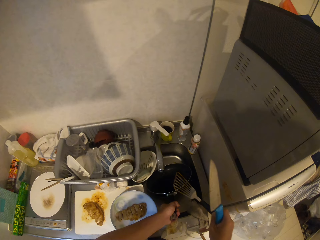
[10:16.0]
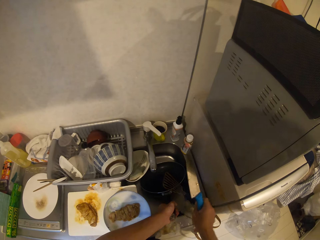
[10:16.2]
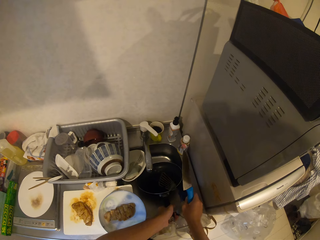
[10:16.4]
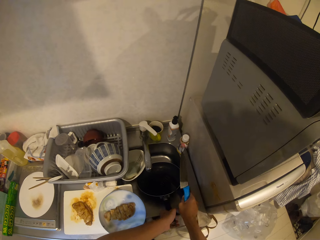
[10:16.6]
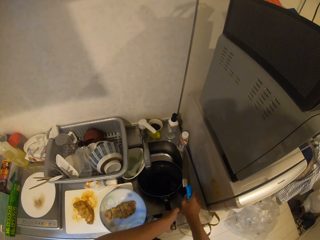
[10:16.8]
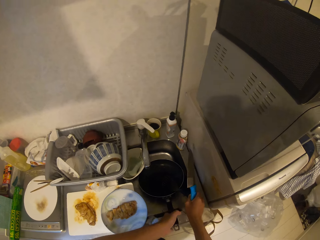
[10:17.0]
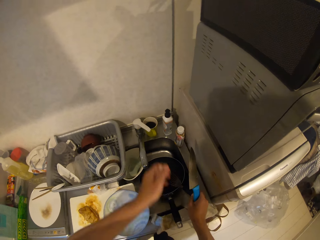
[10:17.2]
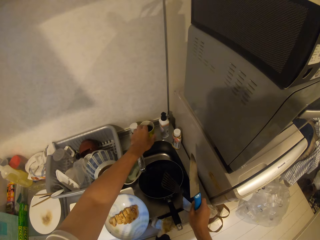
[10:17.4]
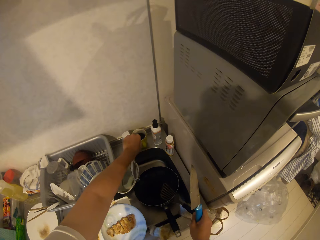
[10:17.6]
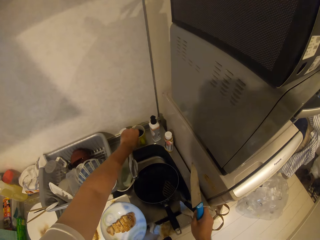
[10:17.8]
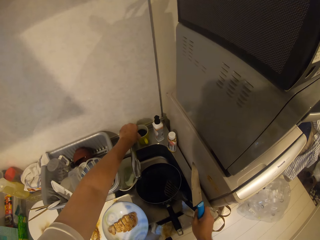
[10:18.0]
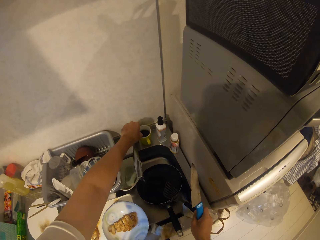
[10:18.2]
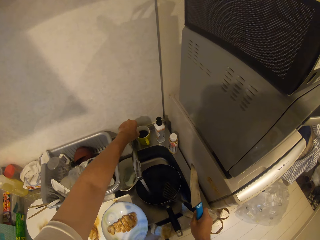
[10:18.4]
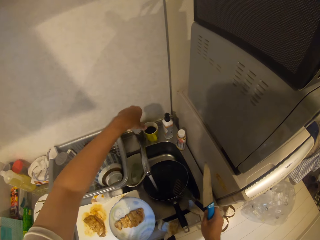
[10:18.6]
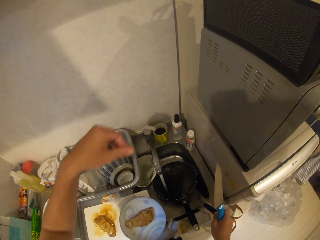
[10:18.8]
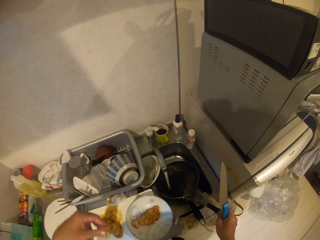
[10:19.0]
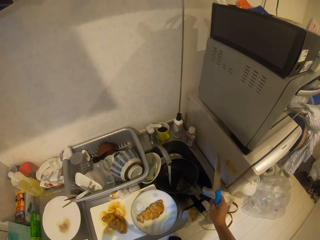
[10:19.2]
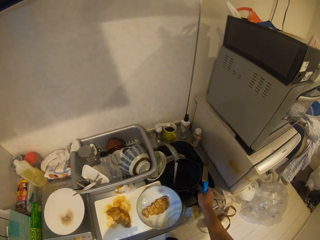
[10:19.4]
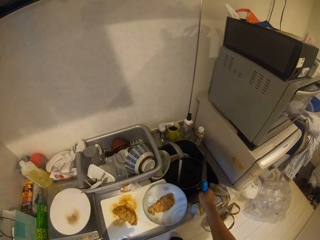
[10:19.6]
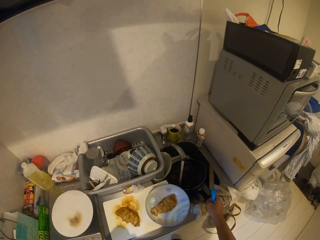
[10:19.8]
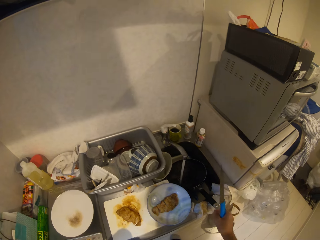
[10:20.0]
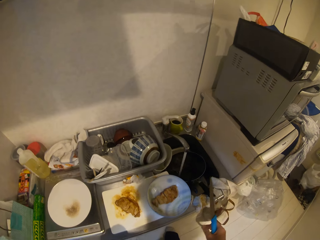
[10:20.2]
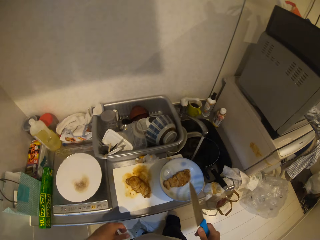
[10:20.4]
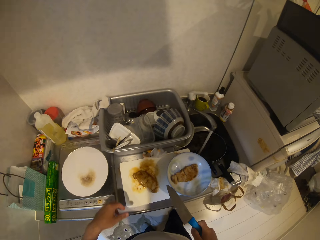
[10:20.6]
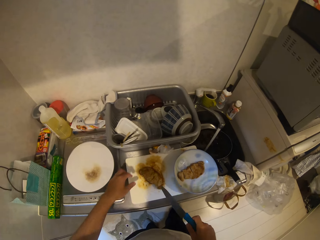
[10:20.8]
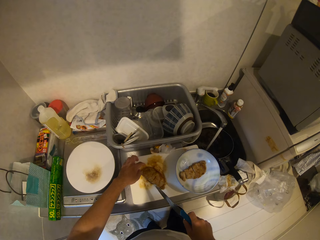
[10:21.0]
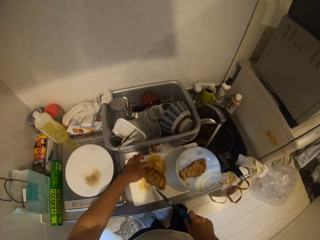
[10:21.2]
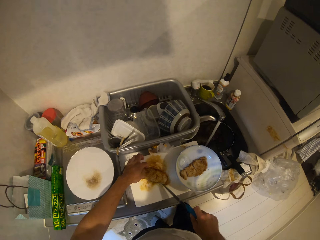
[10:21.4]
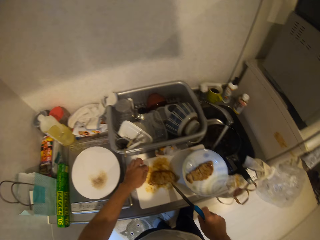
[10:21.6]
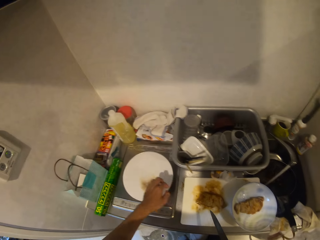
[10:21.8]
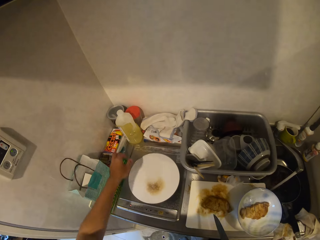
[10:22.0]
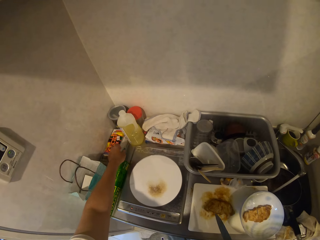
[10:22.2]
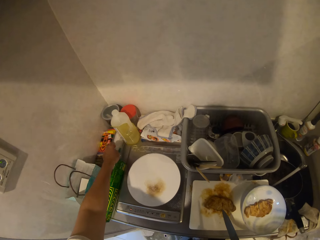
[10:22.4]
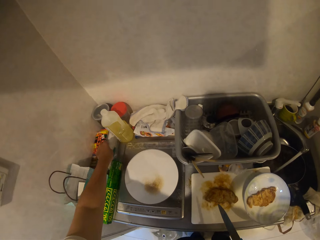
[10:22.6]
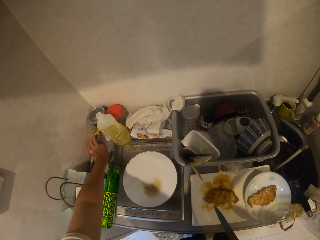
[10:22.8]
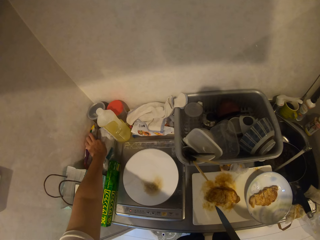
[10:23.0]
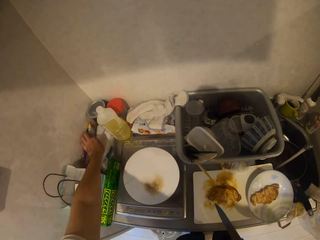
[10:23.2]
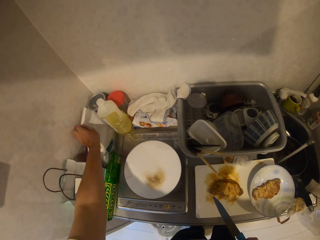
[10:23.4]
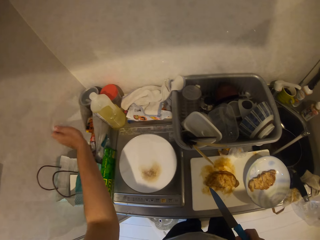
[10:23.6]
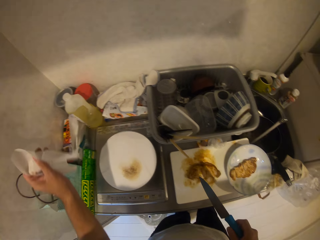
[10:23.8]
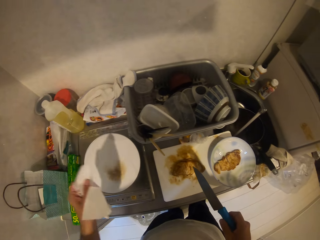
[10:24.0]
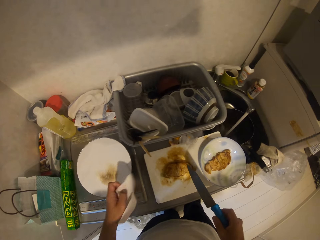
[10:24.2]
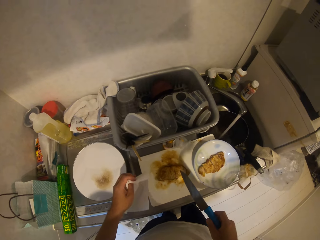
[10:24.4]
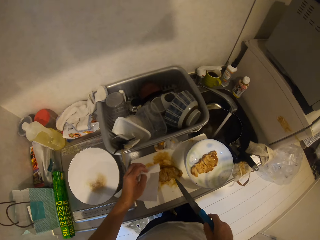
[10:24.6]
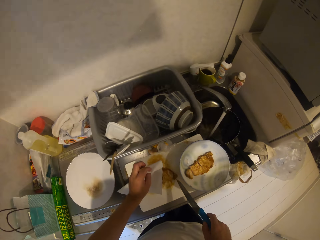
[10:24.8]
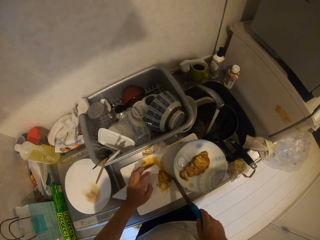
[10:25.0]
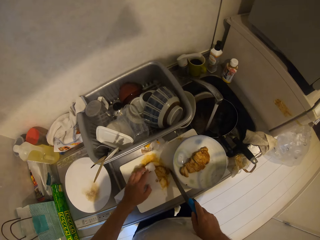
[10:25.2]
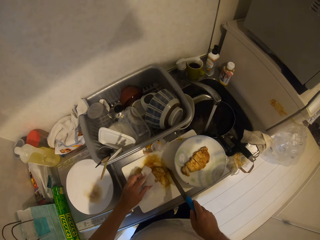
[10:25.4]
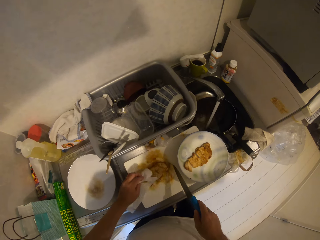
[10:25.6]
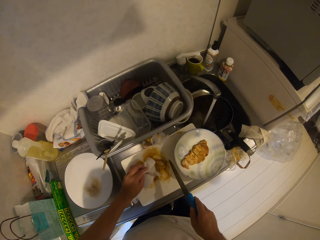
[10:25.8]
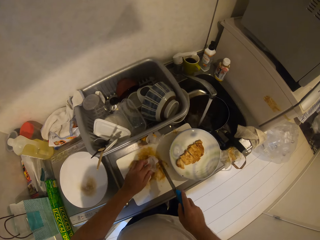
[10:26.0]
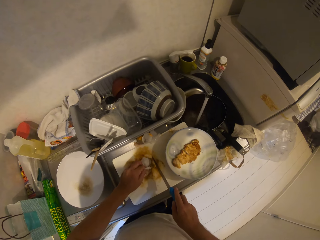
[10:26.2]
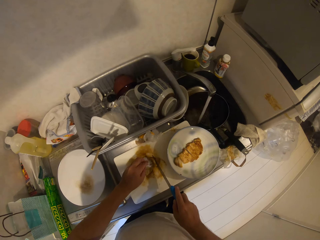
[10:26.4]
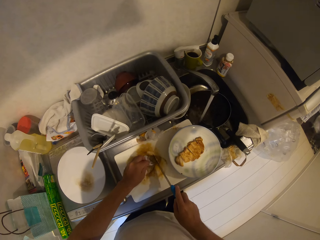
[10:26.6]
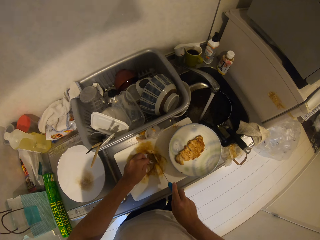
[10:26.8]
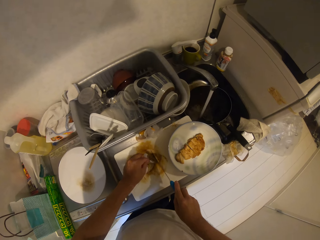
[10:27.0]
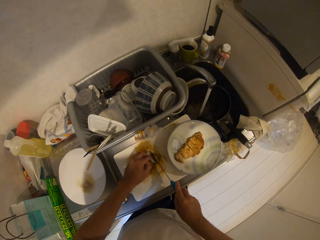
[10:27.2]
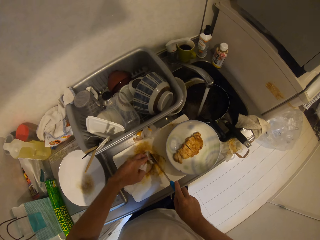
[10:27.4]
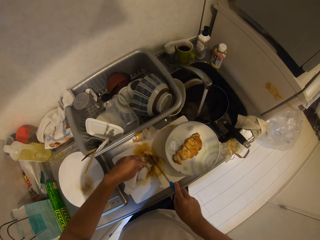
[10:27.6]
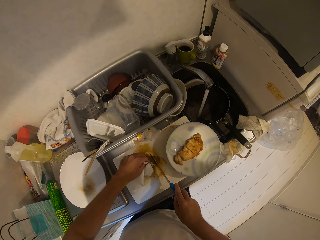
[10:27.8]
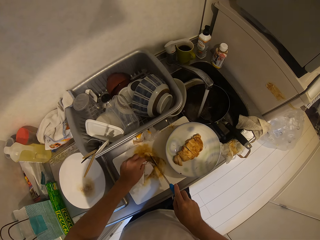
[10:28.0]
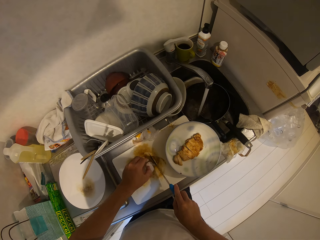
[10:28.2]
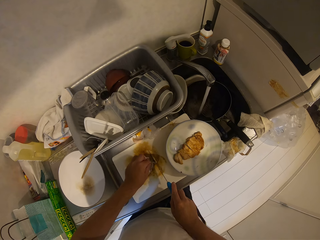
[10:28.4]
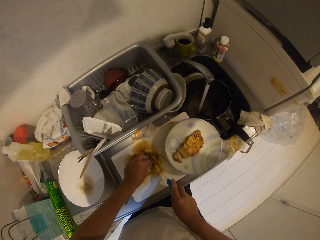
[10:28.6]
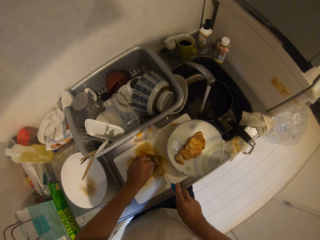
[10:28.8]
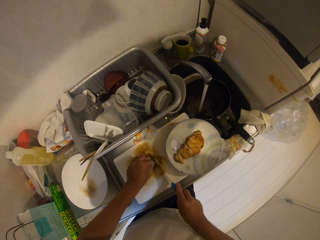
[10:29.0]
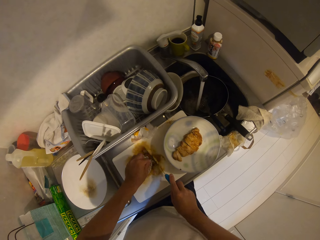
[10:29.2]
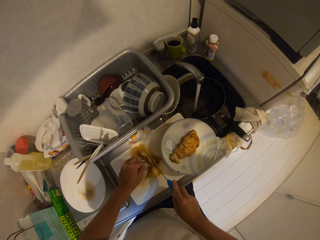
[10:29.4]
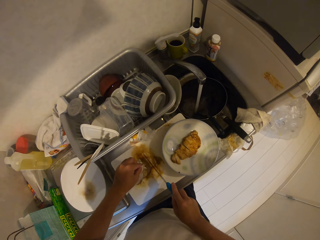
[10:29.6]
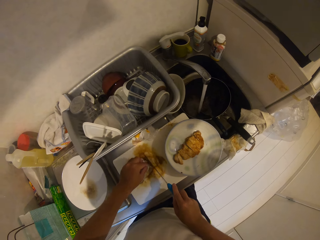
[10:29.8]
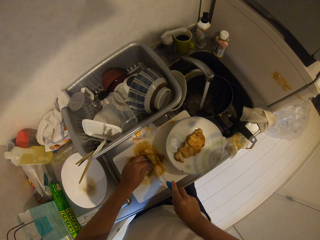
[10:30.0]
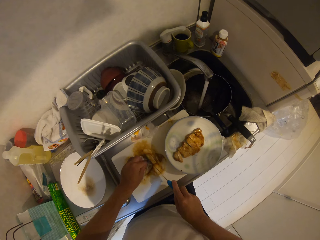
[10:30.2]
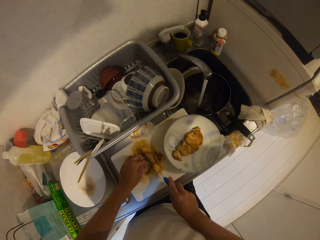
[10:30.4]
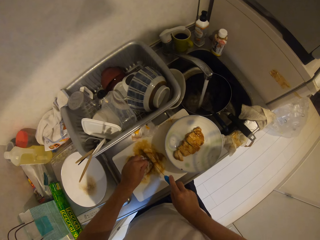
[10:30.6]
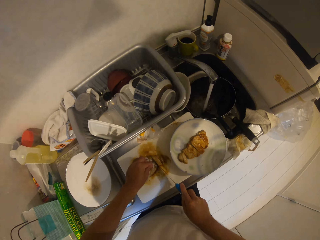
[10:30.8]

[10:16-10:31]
The camera wearer opens a tap with his left hand. He drops the slotted spoon into the kitchen sink. He moves the meat on the chopping board with his left hand and the knife. He removes a tissue from the pack of tissue. He holds the meat with the tissue in his left hand. He cuts the meat with the knife.

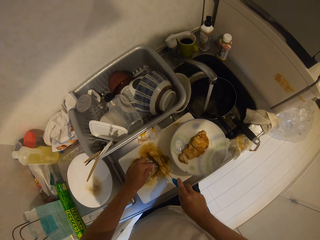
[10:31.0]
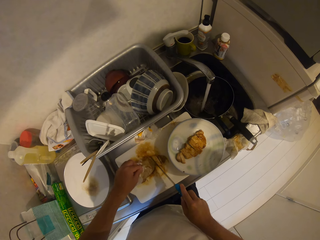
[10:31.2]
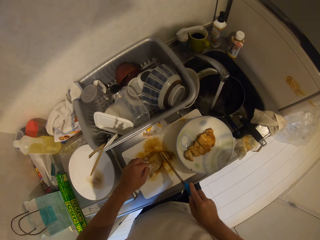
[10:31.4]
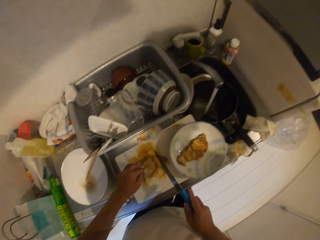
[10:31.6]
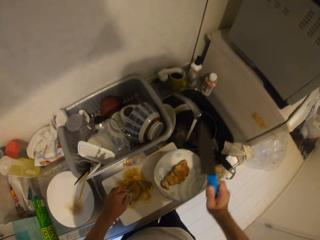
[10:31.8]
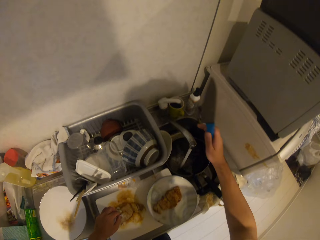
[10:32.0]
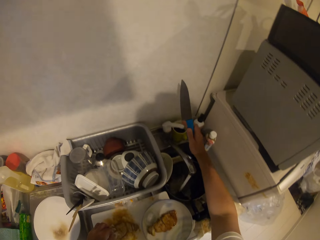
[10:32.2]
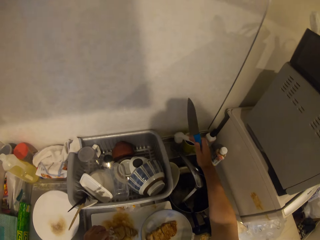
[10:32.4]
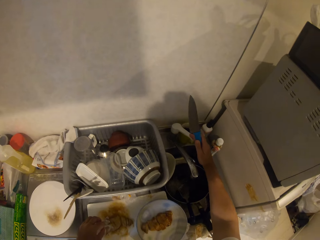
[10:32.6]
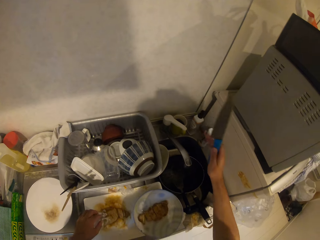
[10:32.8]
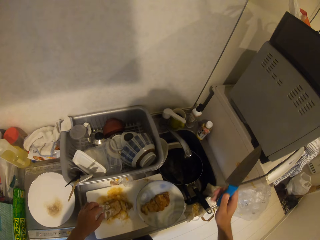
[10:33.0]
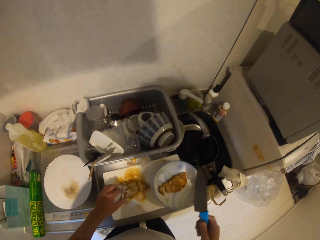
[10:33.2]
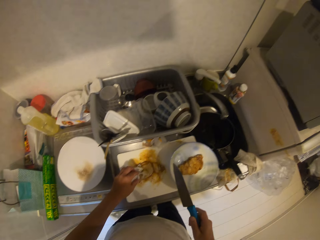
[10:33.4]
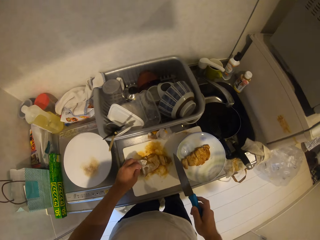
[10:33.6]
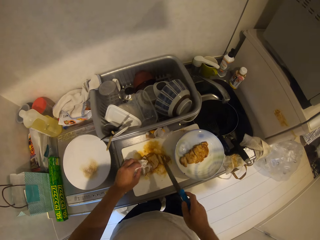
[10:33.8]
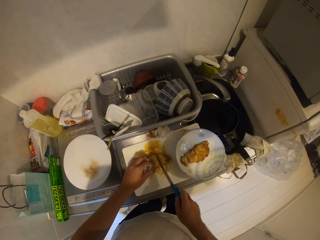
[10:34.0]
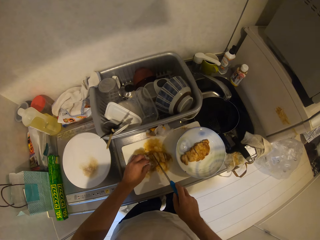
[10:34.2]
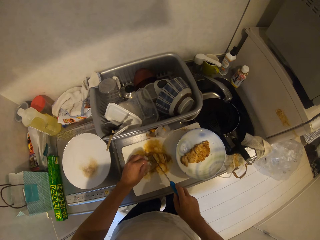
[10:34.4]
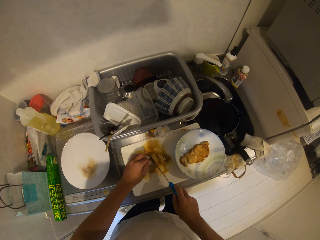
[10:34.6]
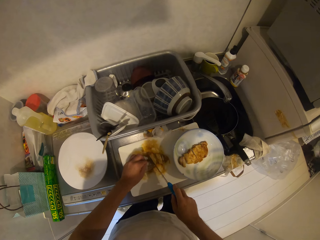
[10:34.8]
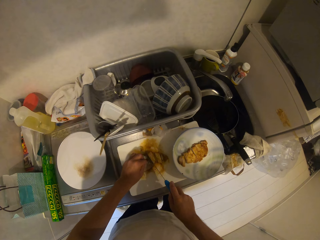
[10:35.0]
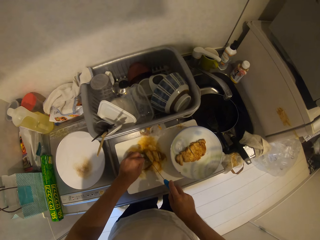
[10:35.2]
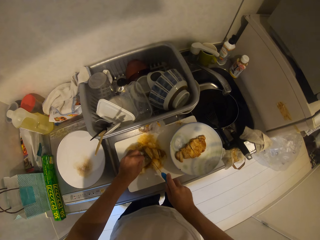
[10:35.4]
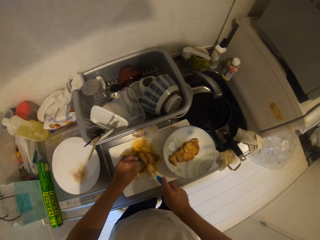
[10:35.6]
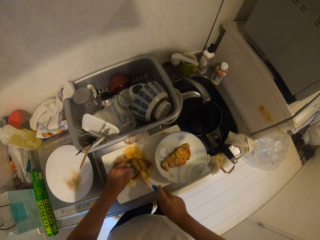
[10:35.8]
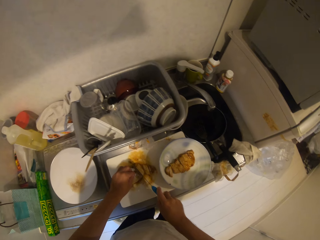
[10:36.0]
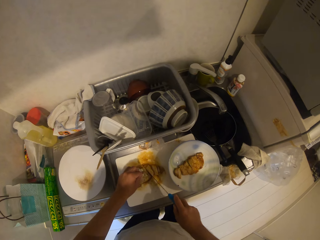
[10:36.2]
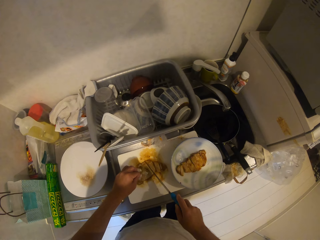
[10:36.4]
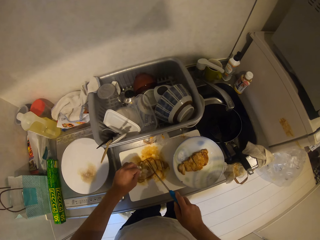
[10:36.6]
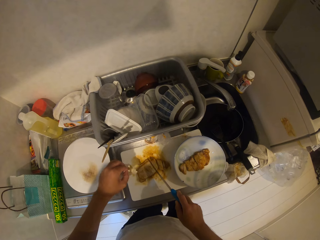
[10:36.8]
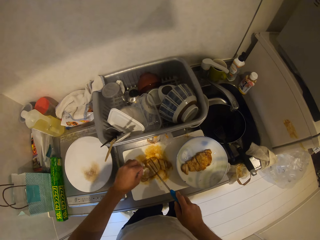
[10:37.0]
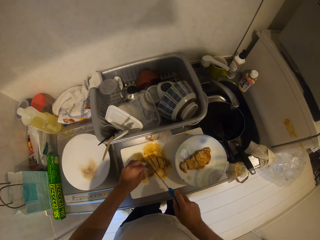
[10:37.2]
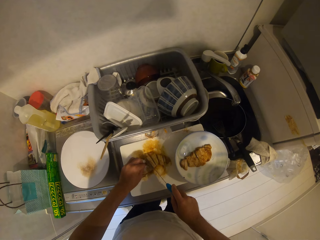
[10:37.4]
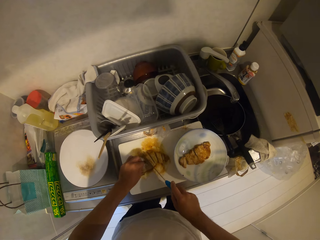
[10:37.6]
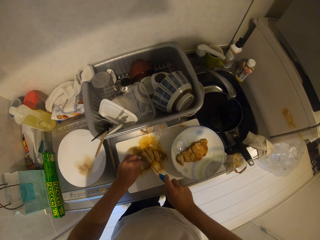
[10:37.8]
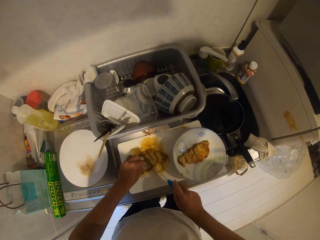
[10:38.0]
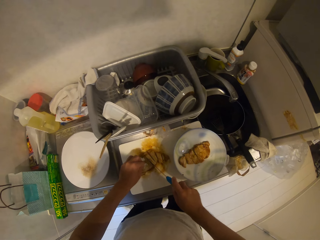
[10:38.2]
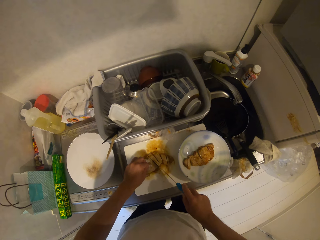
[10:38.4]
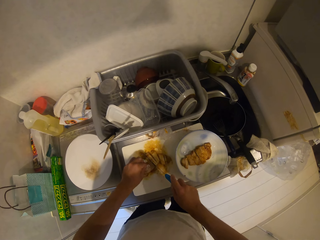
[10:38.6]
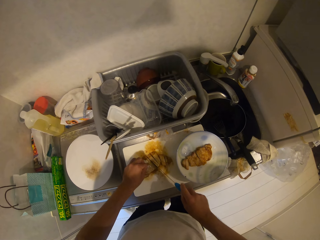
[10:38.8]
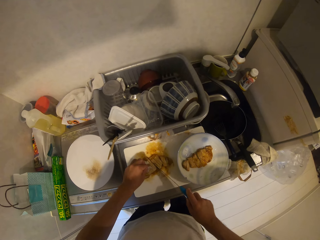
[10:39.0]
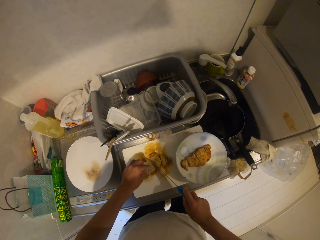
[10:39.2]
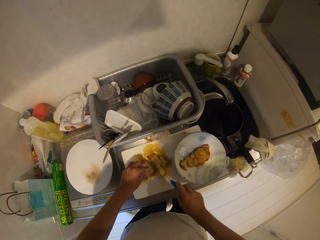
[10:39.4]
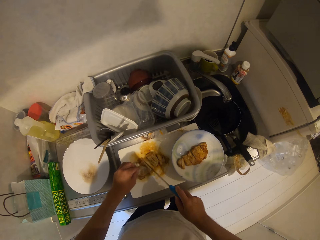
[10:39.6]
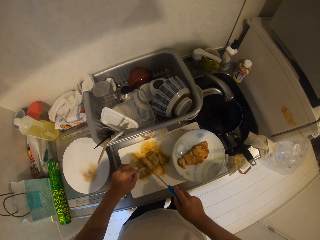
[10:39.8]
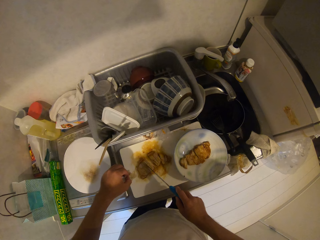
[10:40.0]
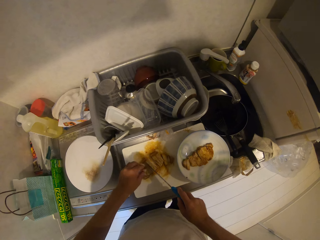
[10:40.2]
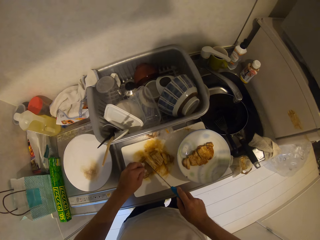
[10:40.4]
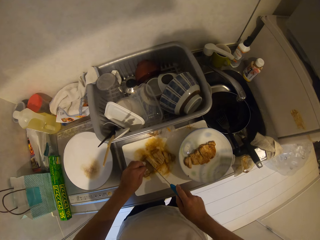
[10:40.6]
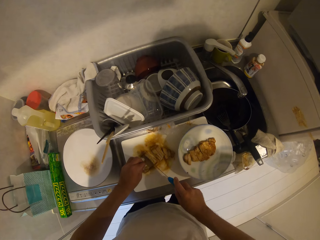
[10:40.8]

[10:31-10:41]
The camera wearer turns off the tap with his right hand. He cuts the meat with the knife.
